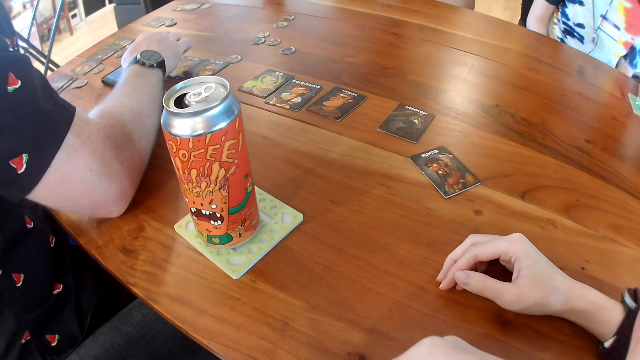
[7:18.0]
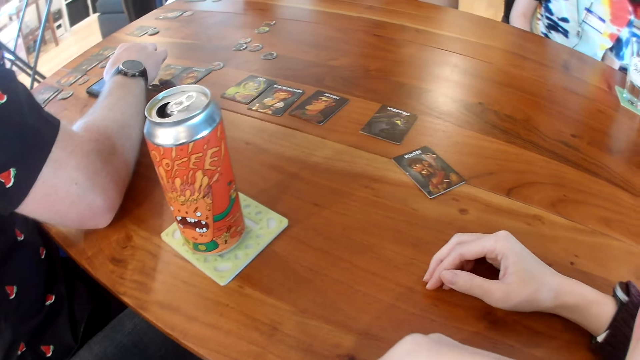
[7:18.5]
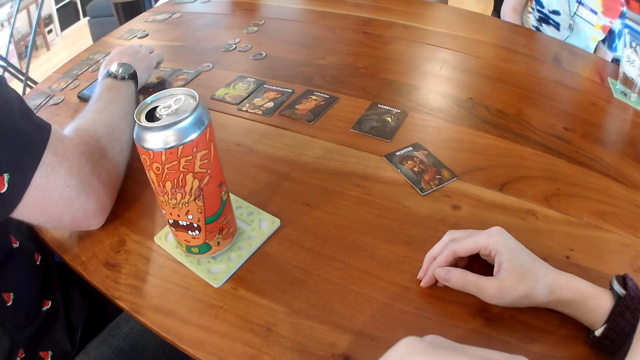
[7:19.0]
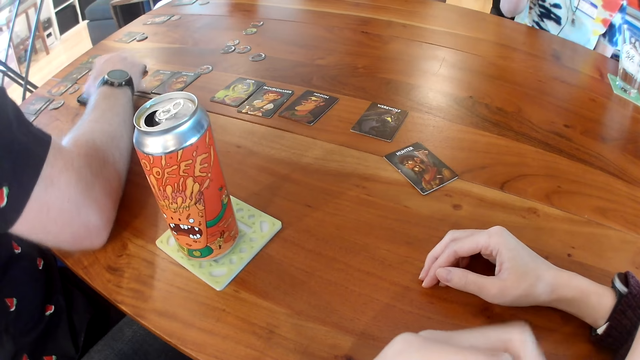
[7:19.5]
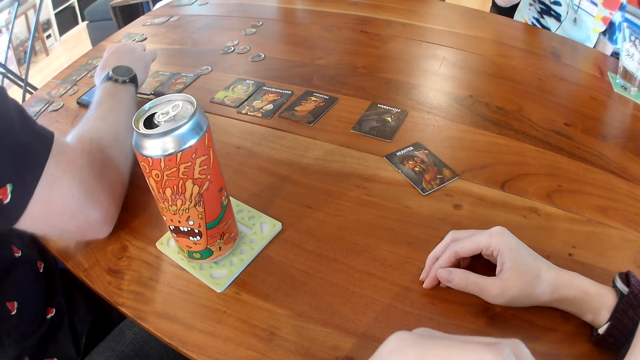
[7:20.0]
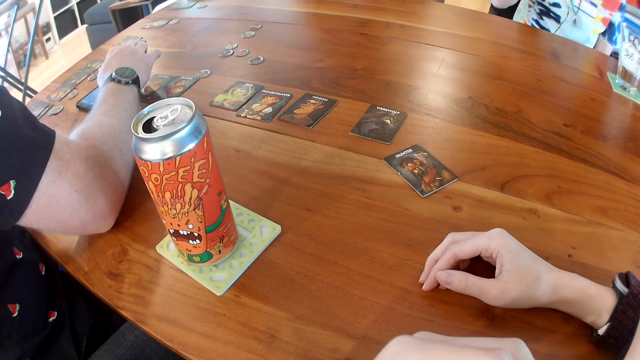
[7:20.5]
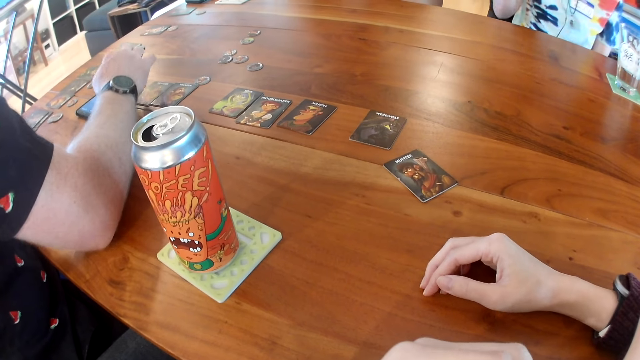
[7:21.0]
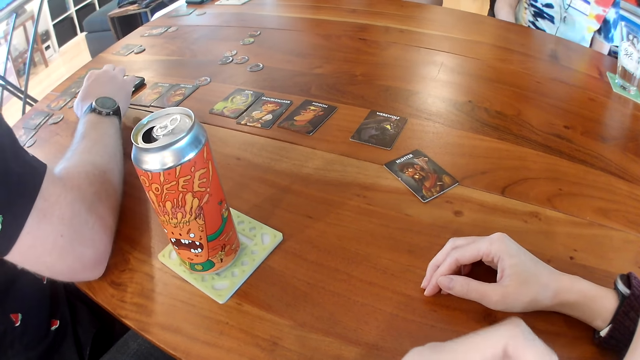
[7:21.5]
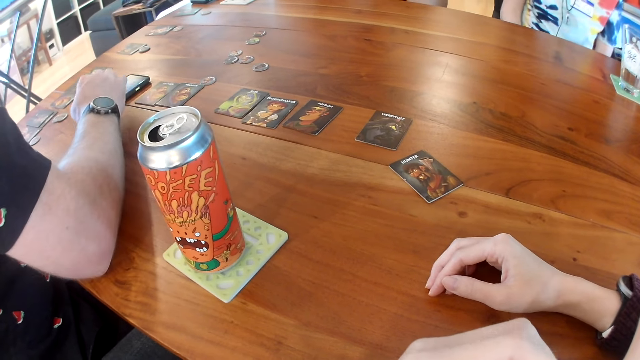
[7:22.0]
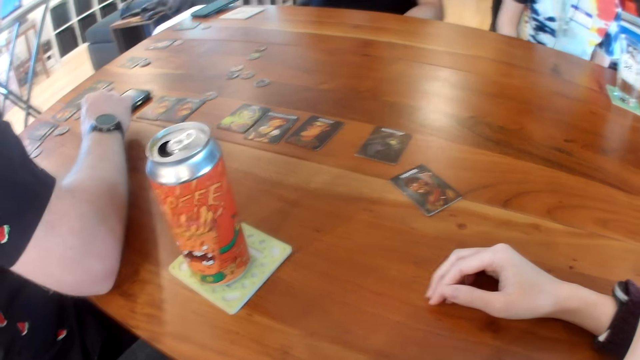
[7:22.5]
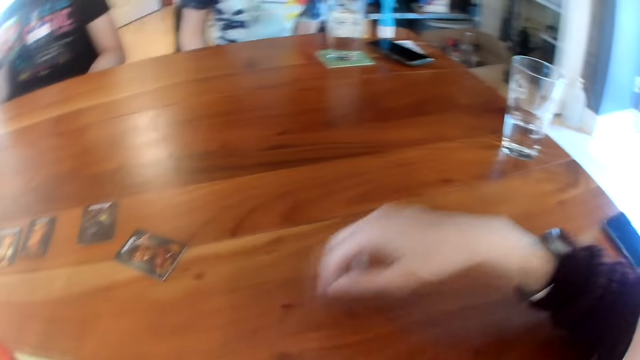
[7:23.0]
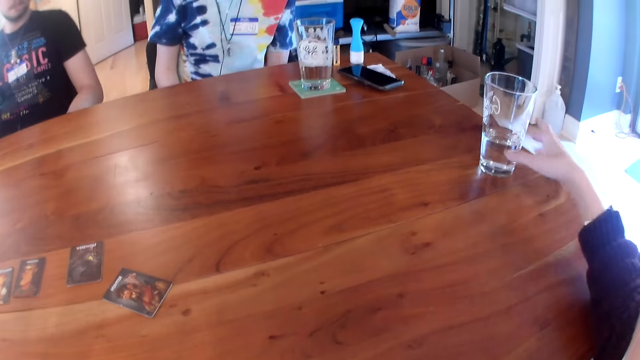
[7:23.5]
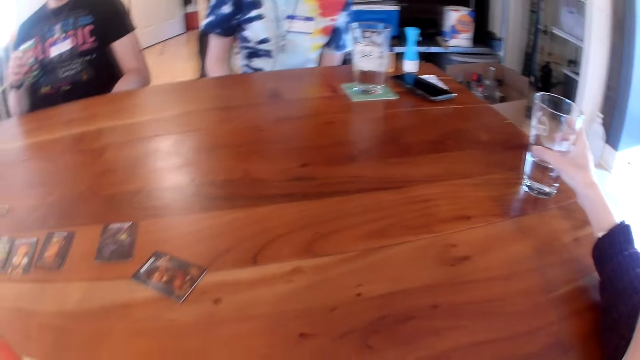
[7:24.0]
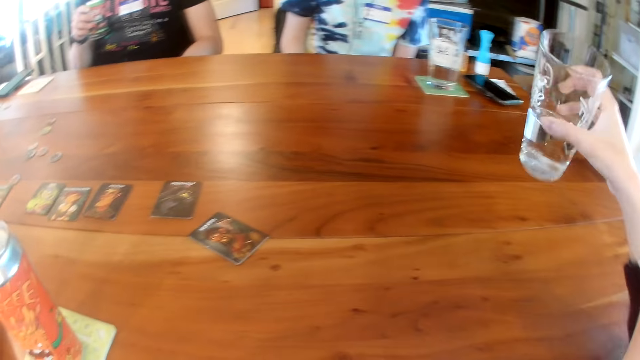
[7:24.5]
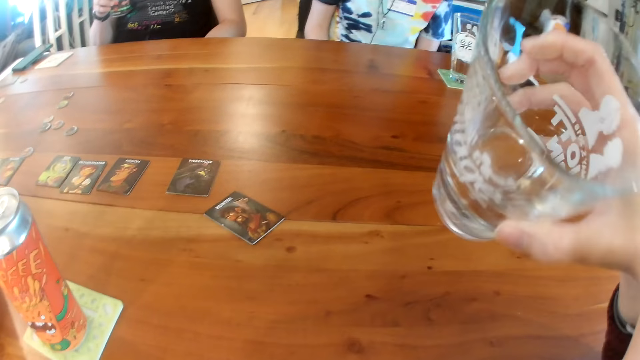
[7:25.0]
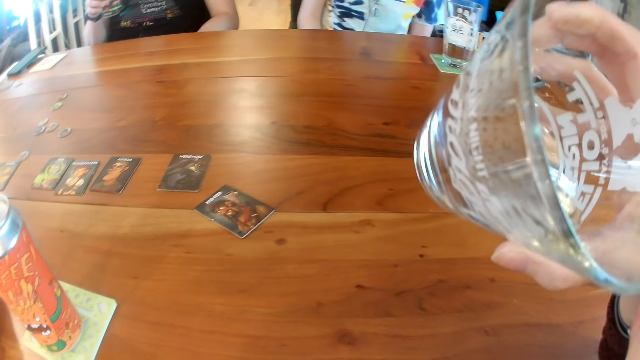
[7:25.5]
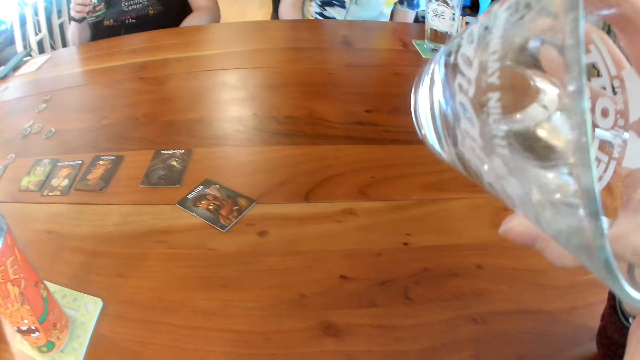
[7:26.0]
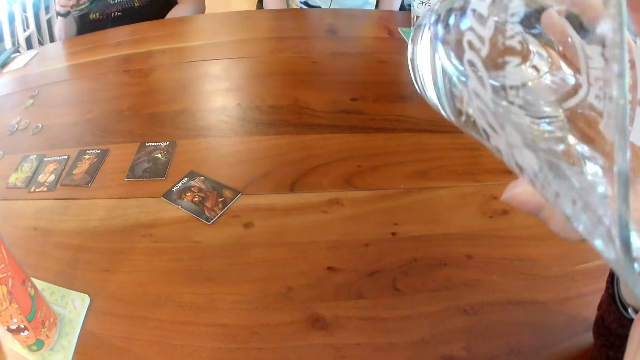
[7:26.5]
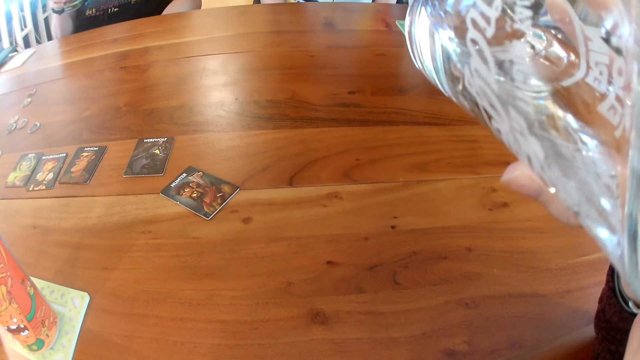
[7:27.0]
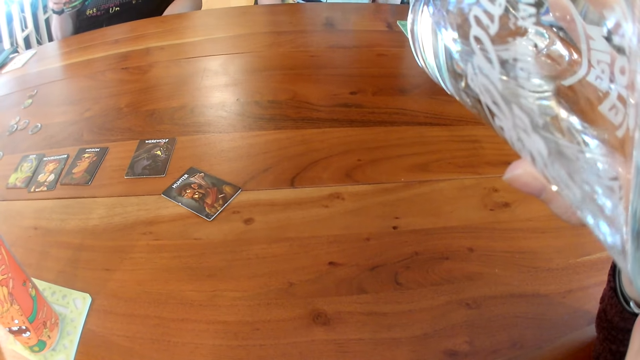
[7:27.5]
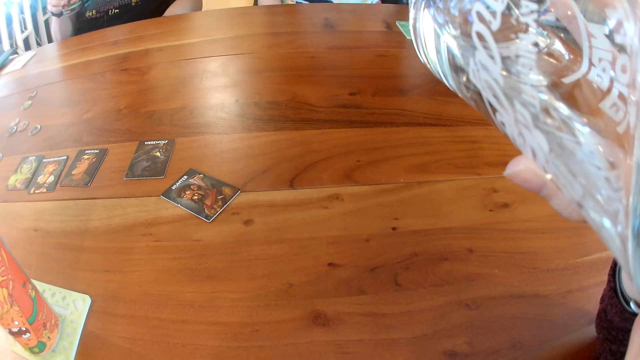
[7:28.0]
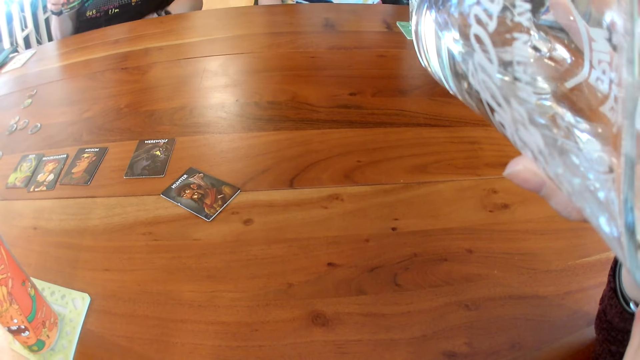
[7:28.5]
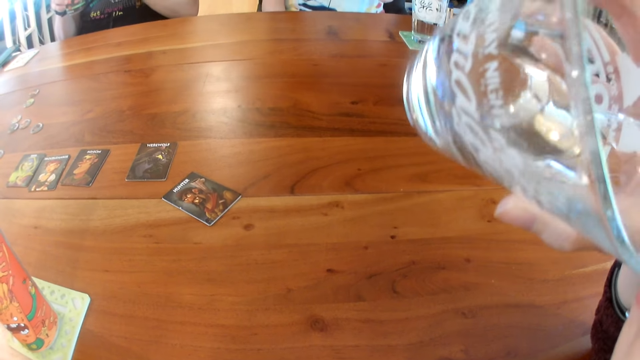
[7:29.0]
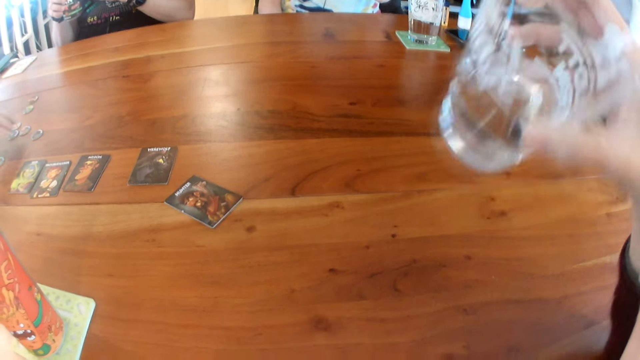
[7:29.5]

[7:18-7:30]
A man holds the can of juice in his right hand. The camera wearer picks up a glass of water from the table with her right hand. She drinks the water. She raises the glass of water towards her mouth with her right hand.

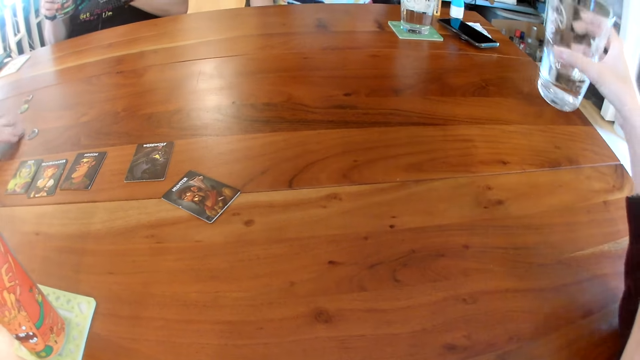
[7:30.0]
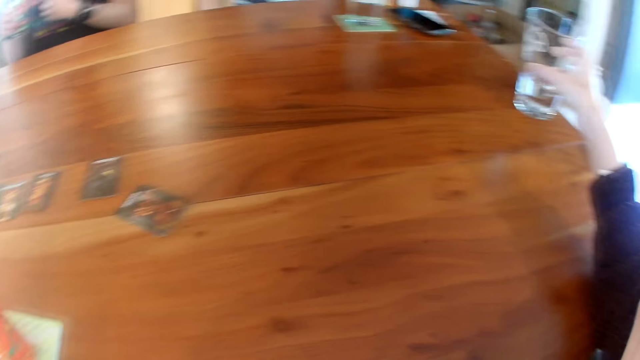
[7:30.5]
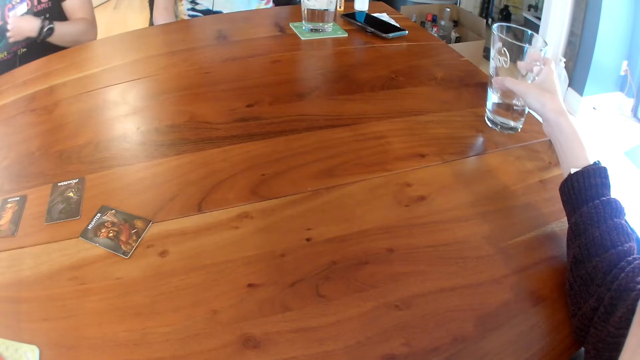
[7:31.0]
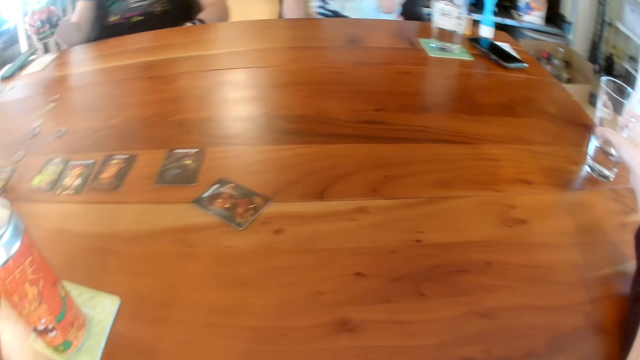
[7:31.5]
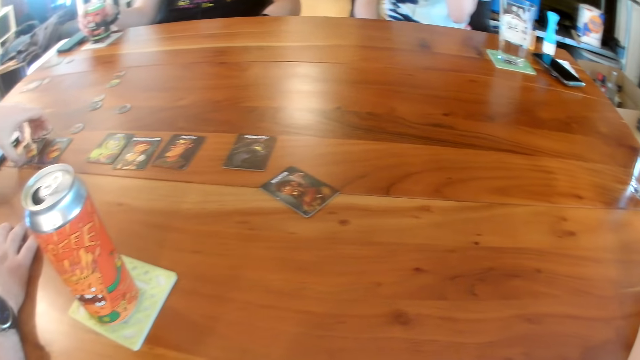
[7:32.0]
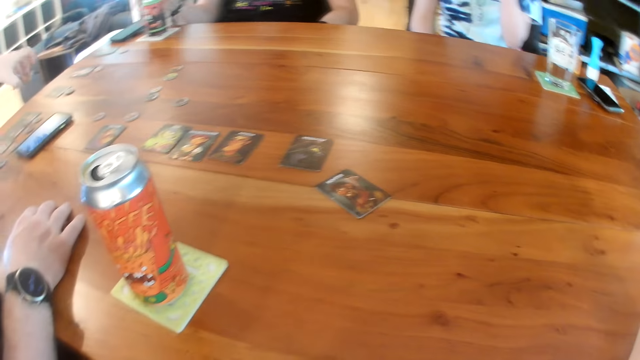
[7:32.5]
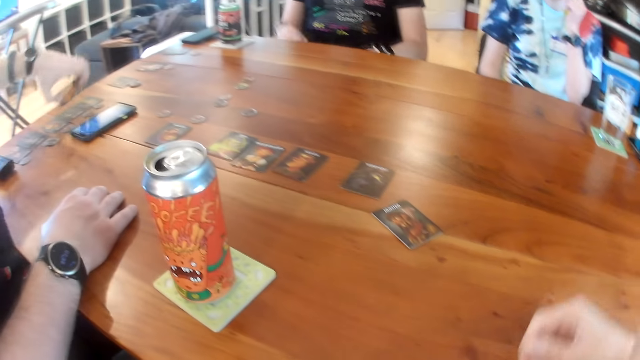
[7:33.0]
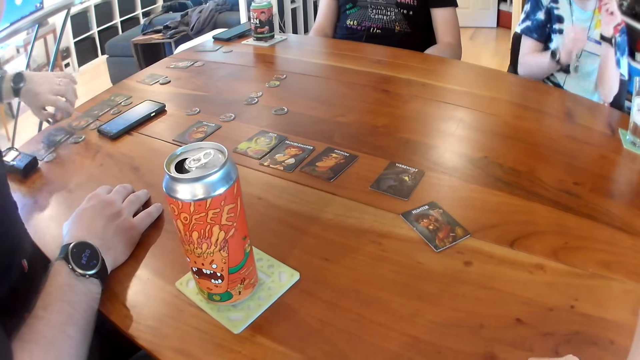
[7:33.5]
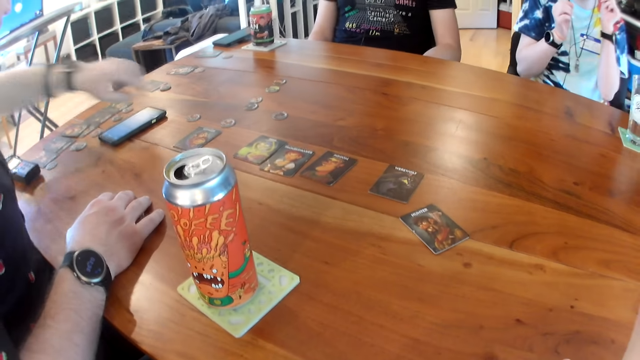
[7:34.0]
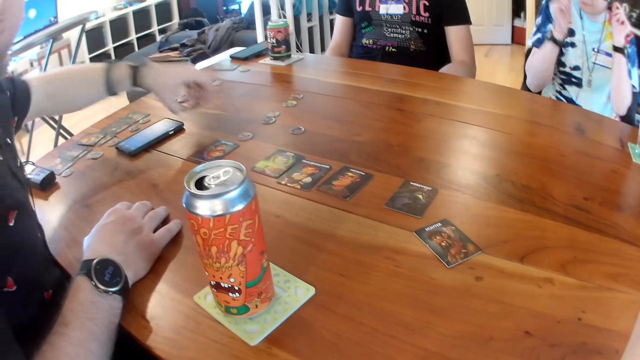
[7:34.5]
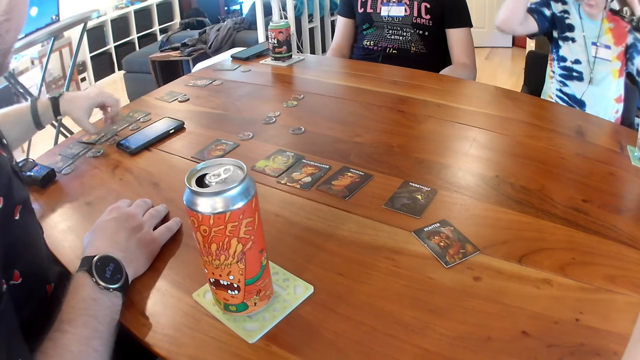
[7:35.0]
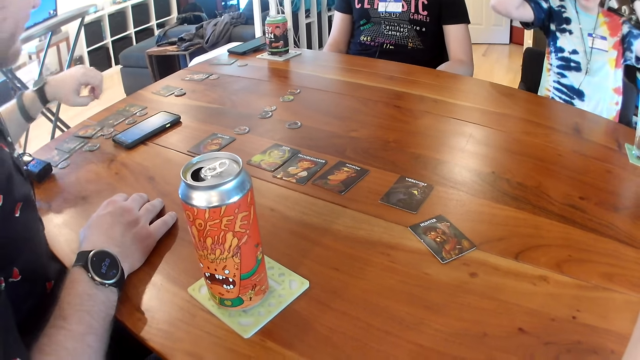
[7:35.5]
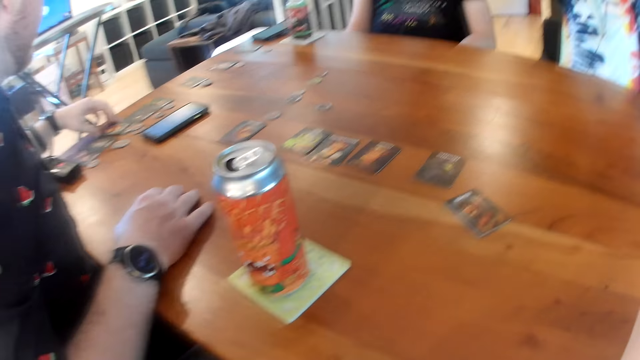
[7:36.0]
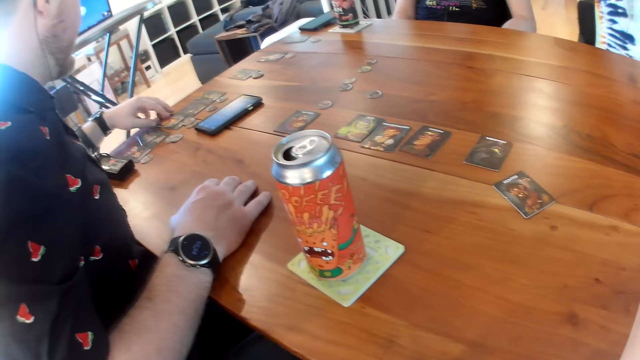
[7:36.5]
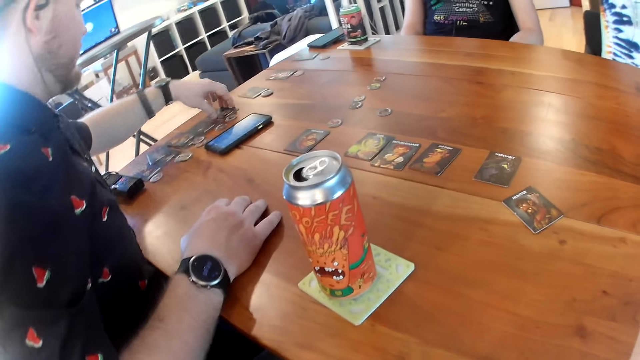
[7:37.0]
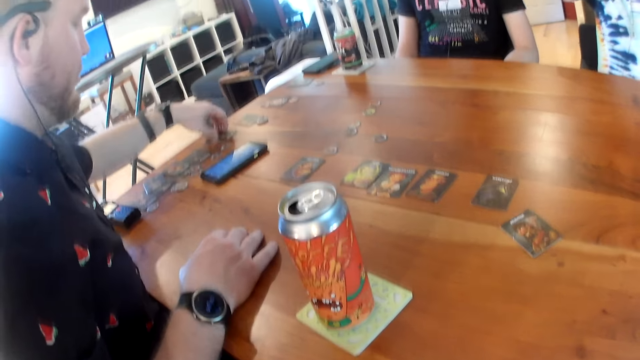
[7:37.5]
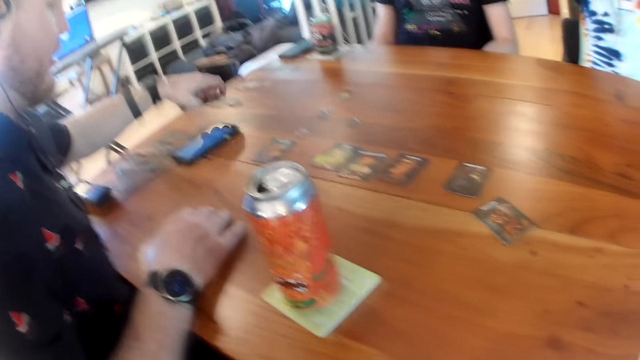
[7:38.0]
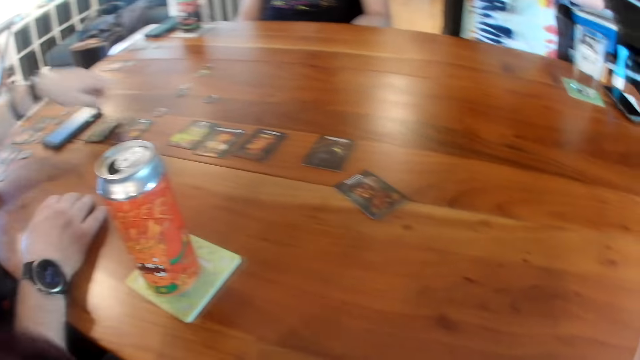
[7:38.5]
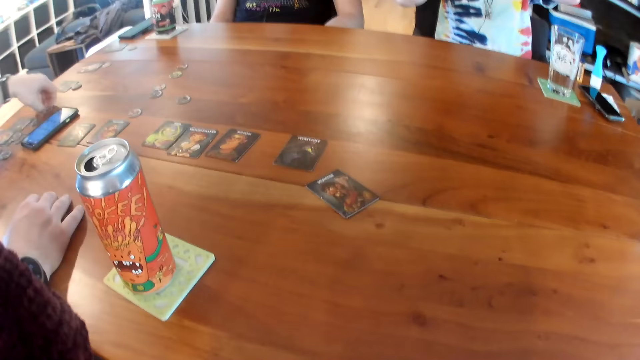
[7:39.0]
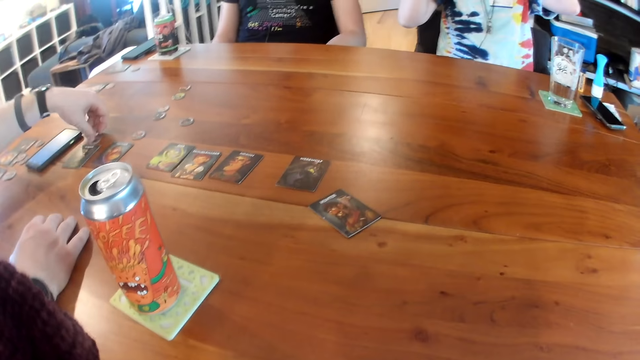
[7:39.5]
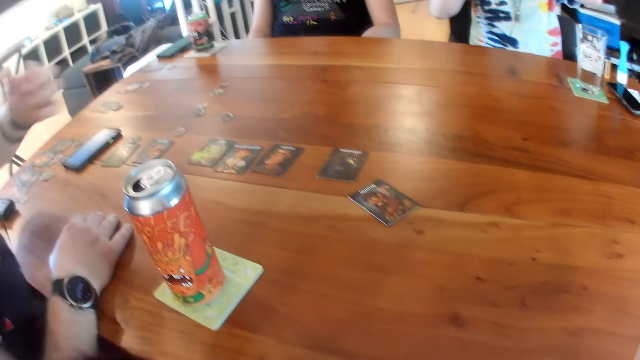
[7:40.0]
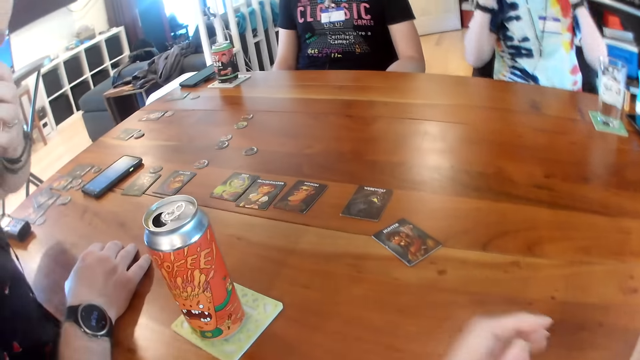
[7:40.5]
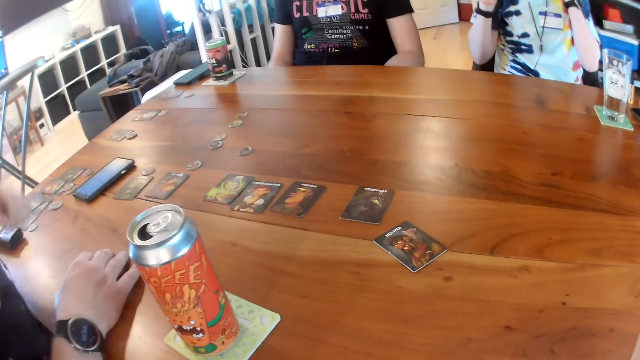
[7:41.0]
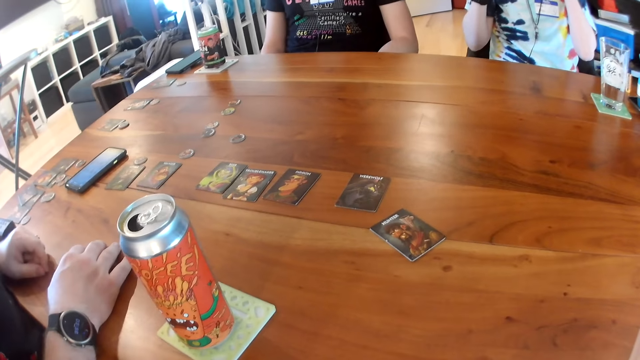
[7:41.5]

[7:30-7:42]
The camera wearer drops the glass of water on the table with her right hand. A man picks up the card on the table with his left hand. Another man drops the can of juice on the table with his right hand. The first man drops the card on the table with his left hand, picks tokens and drops them on the table with his left hand, and touches the cards on the table with his left hand. He picks up the card on the table with his left hand. He talks. He drops the card on the table with his left hand, picks up a token on the table with his left hand, drops the token on the table with his left hand, and touches his face with his left hand.
